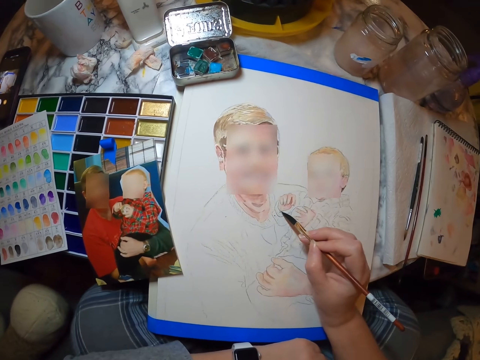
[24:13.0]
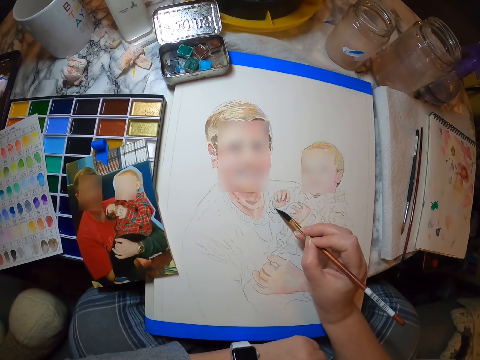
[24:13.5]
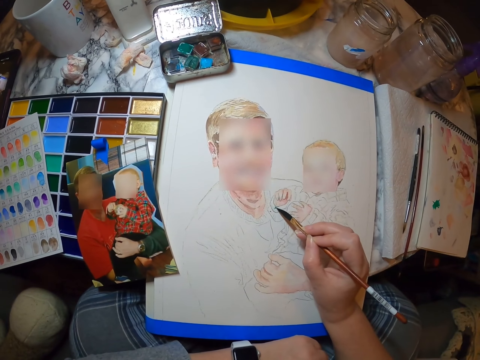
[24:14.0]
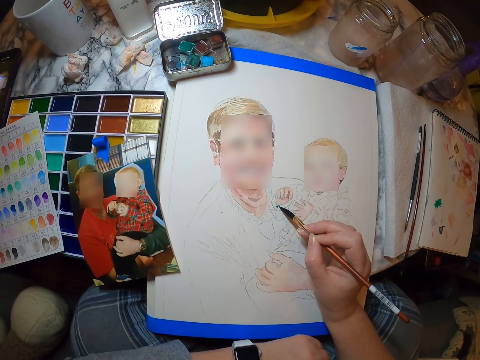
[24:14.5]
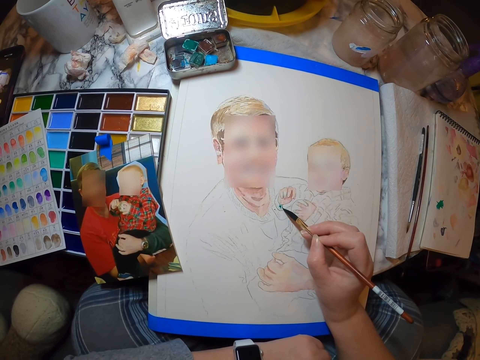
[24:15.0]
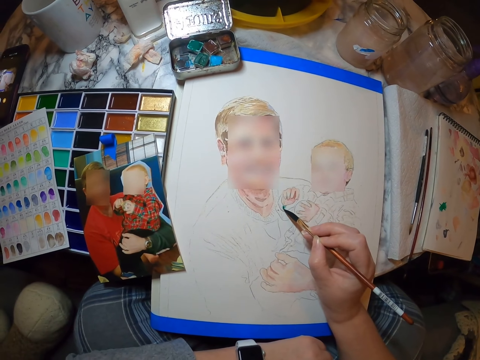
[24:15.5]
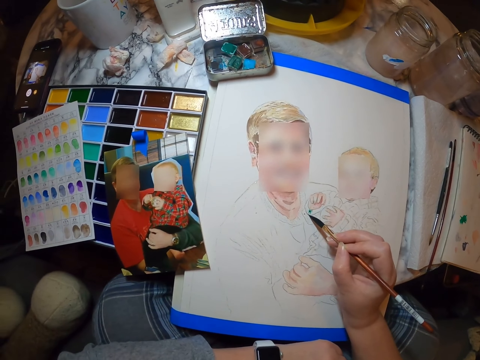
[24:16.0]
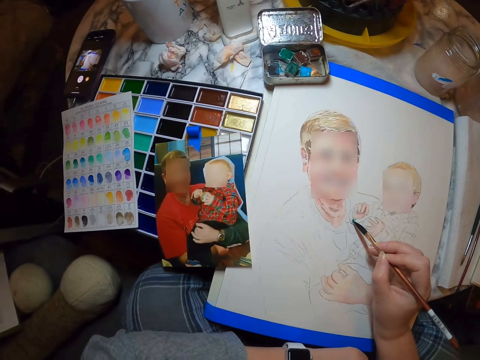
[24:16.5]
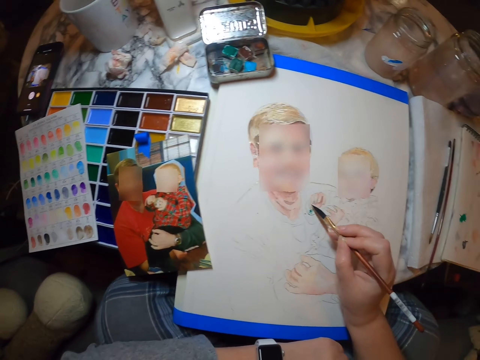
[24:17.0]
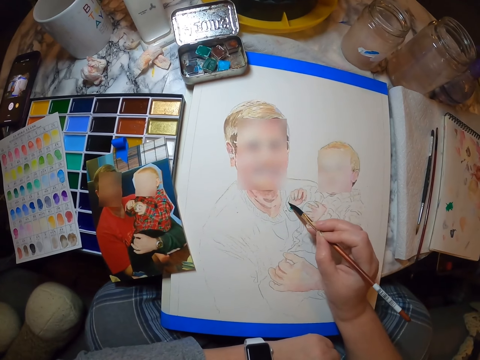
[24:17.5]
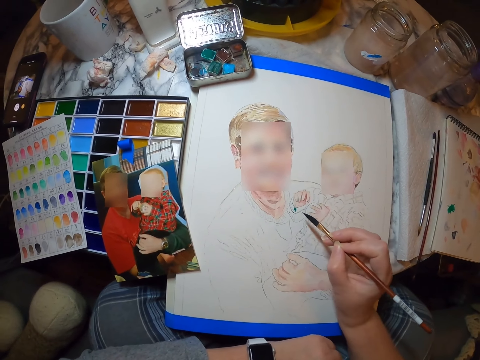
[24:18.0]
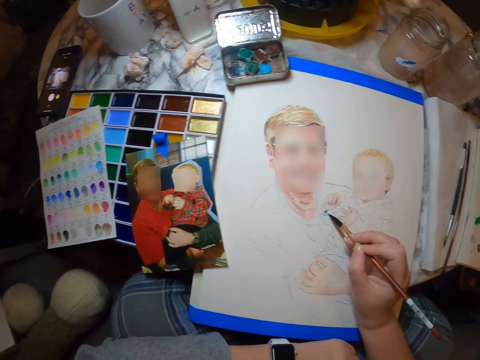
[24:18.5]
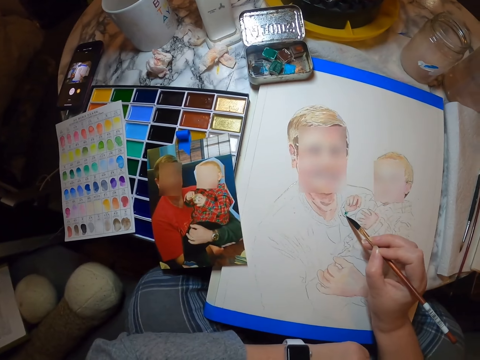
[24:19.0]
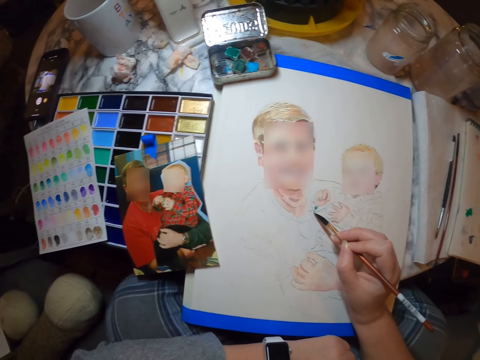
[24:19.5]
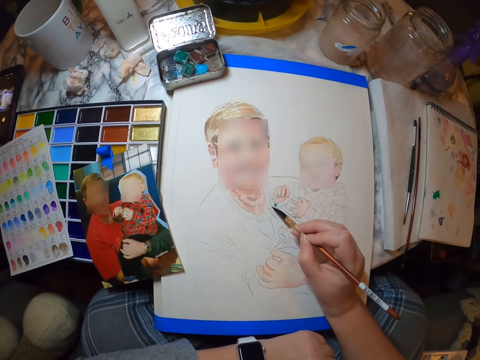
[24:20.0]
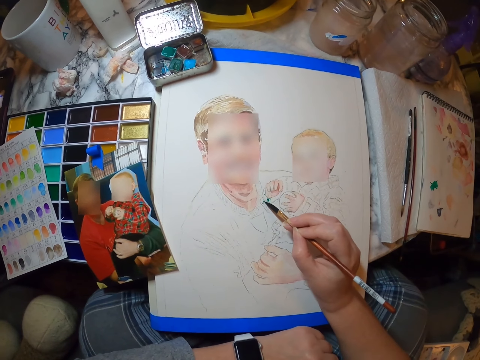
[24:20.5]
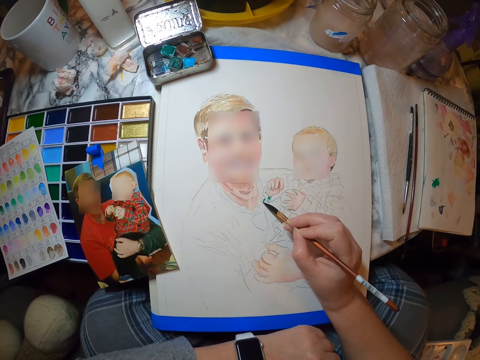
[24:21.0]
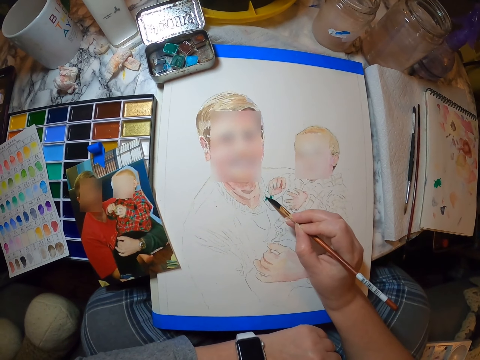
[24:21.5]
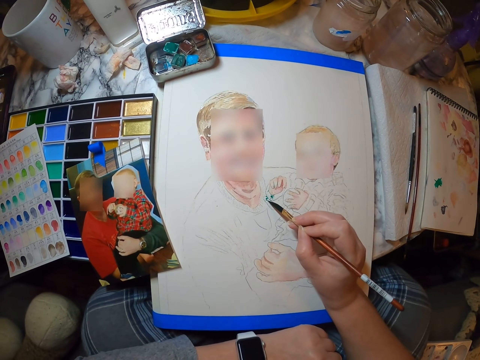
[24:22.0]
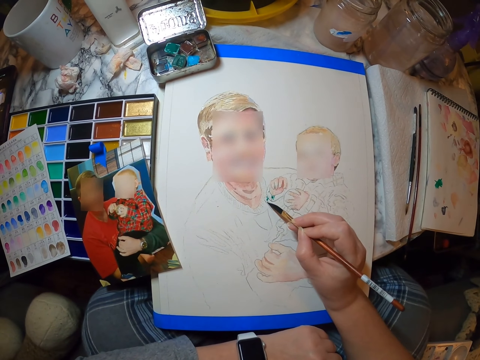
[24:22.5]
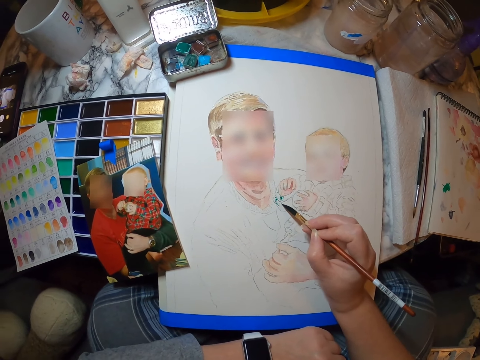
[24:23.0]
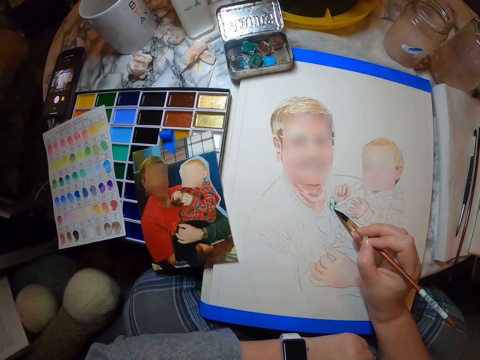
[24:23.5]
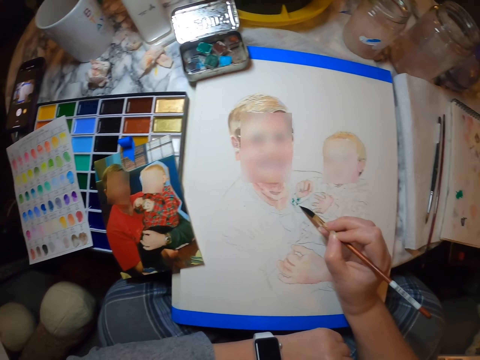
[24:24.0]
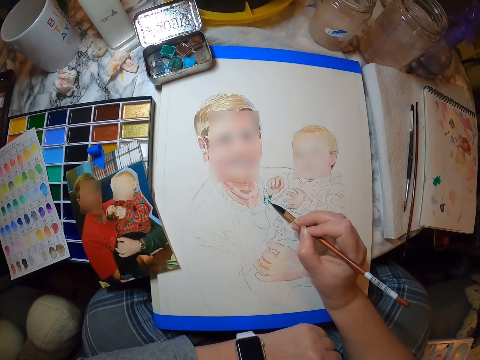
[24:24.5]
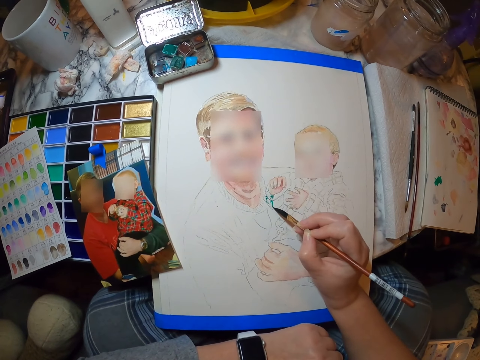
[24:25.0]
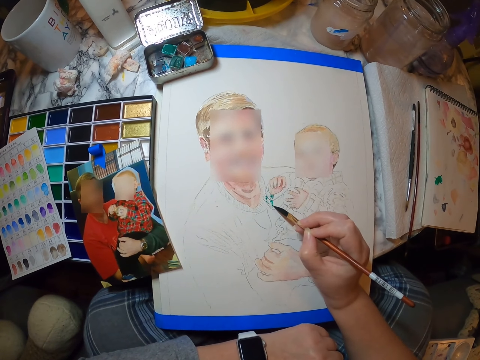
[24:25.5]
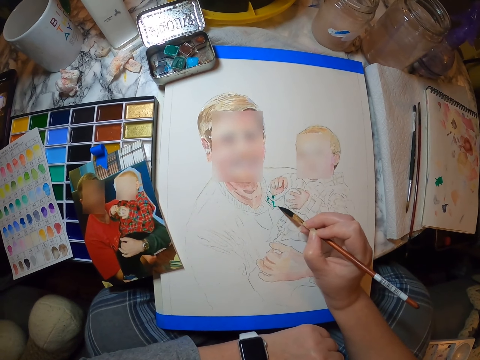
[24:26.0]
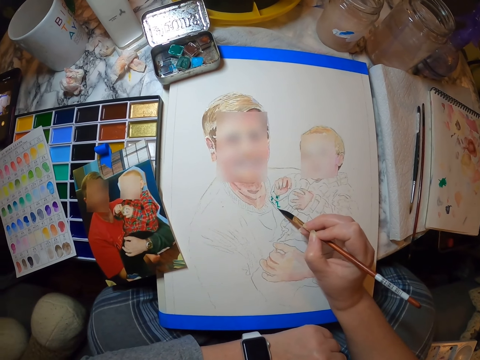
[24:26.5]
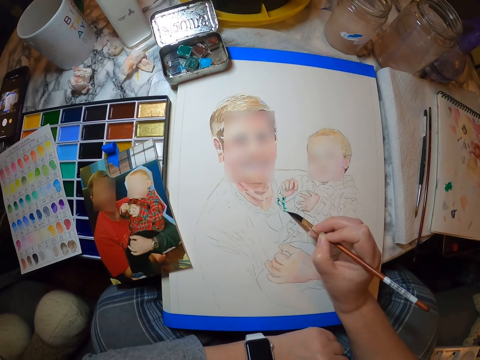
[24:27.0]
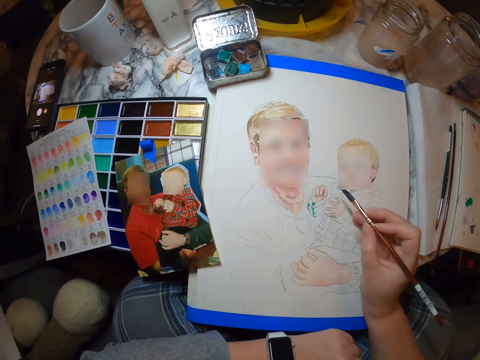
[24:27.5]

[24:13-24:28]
The camera wearer paints a picture.

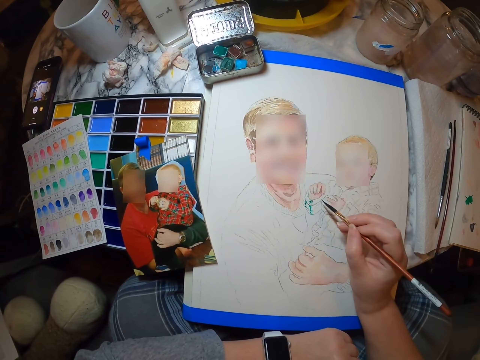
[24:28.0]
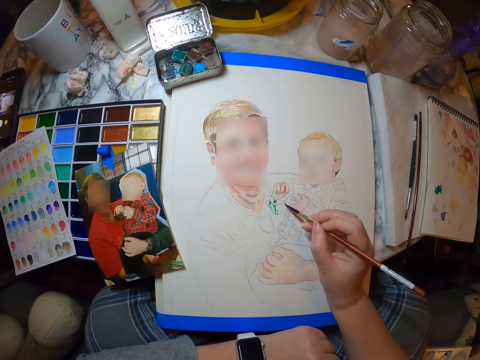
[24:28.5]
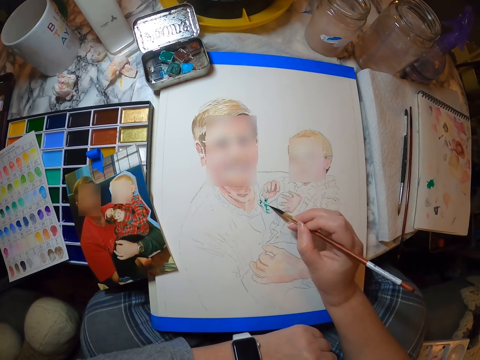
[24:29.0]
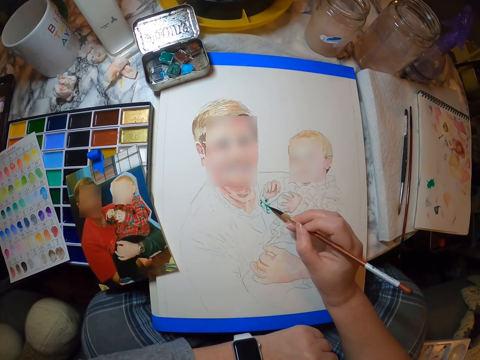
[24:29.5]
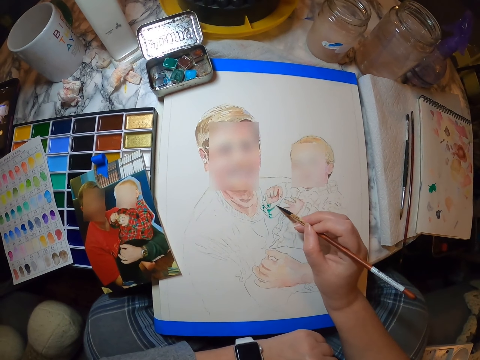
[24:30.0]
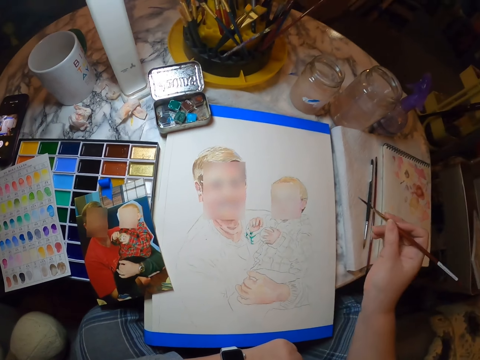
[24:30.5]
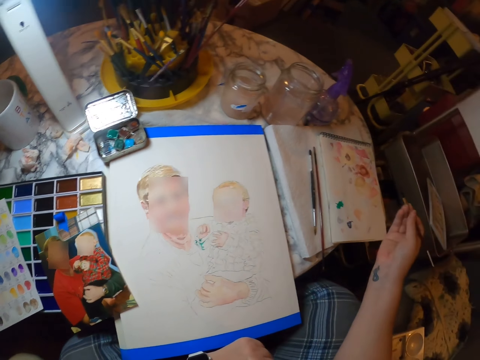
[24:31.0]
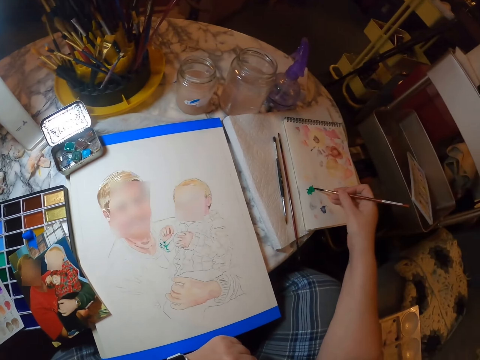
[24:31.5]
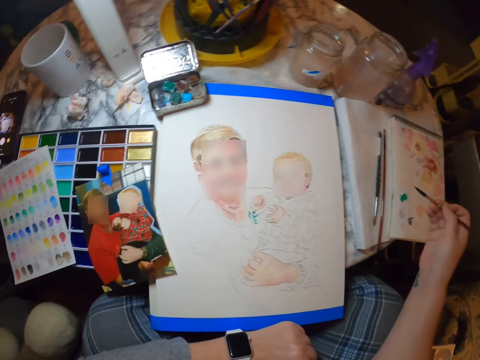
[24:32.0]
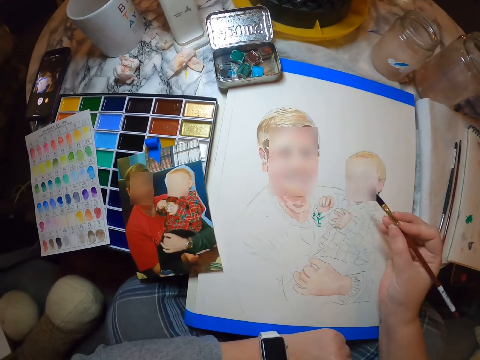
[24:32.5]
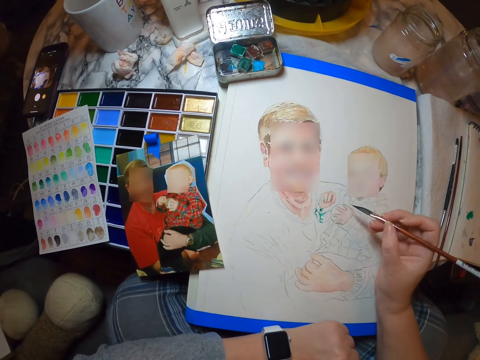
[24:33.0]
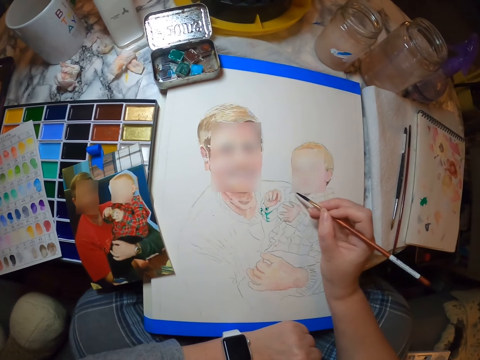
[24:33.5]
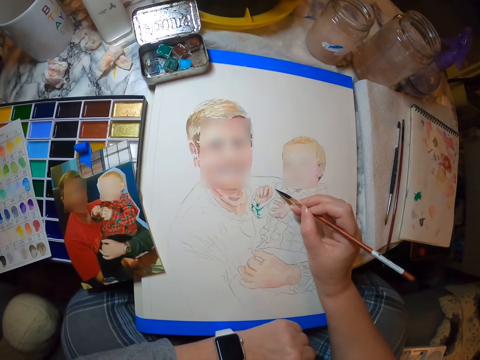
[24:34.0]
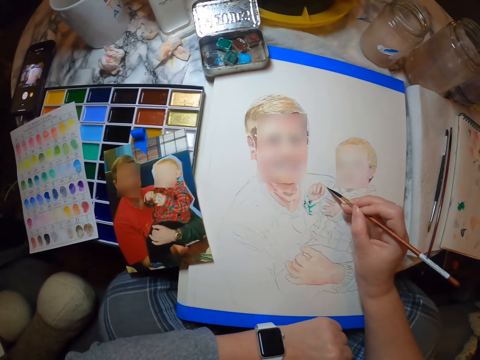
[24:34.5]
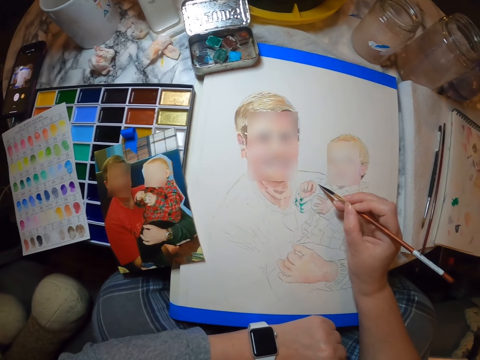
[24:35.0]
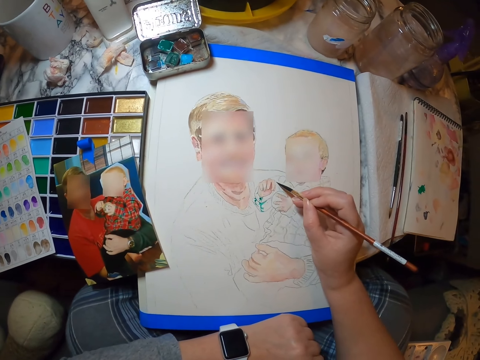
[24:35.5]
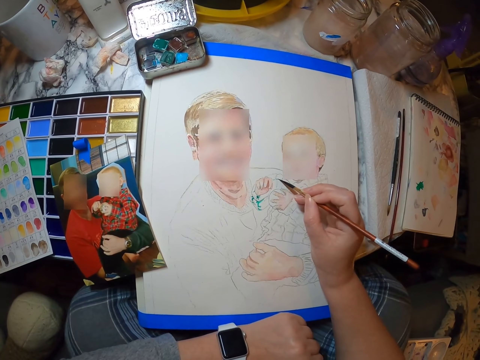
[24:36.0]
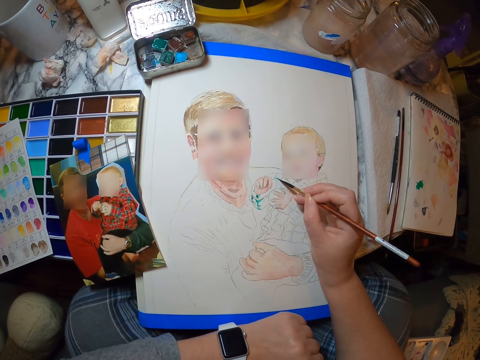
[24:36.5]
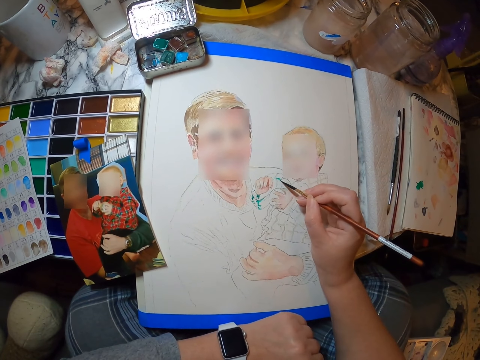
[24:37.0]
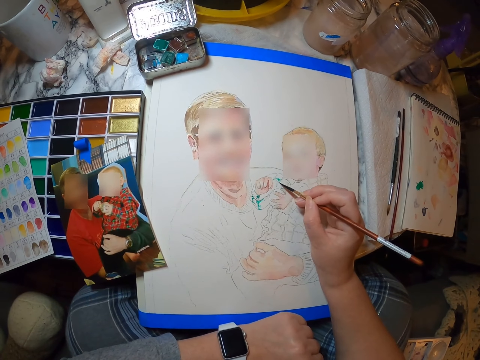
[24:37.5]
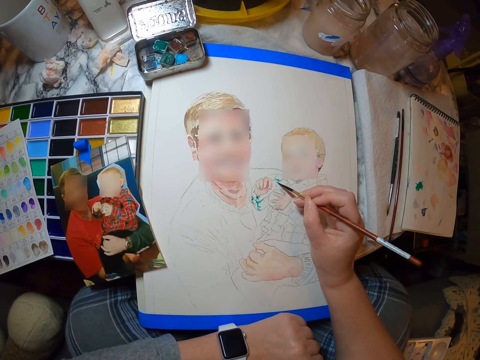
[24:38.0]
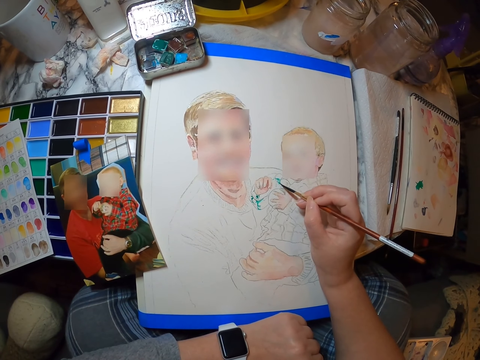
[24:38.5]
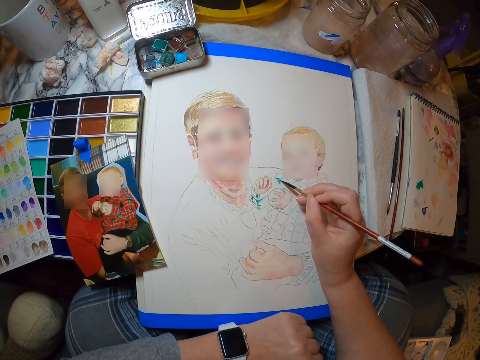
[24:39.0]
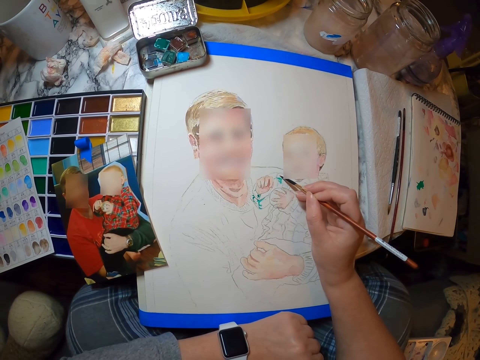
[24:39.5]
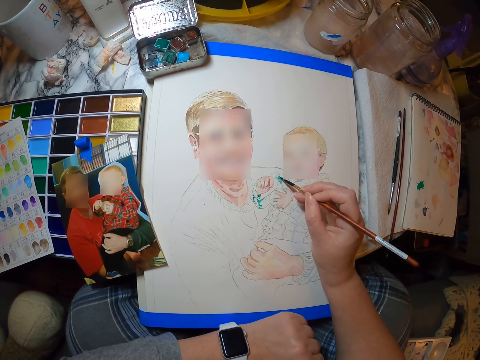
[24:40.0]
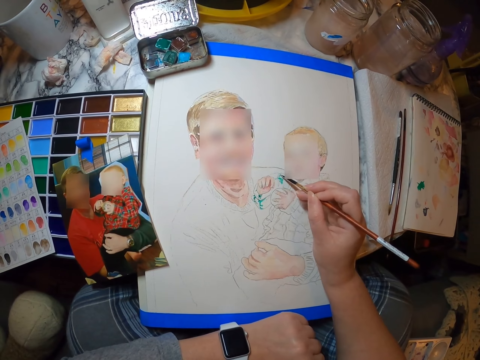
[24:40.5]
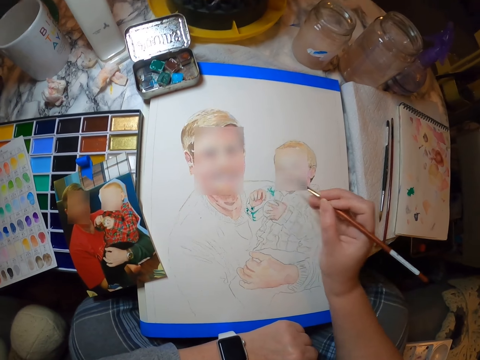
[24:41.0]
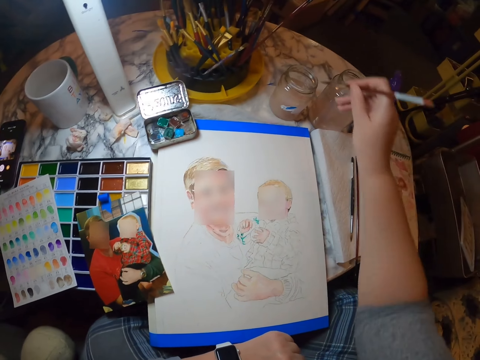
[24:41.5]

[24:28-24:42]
The camera wearer brushes a paintbrush on the drawing book. They paint a picture.
